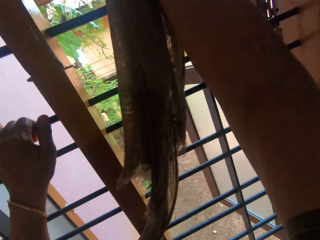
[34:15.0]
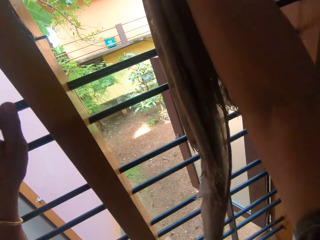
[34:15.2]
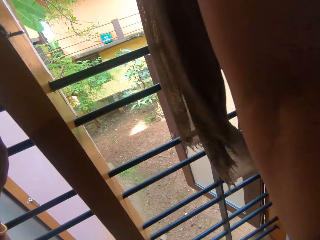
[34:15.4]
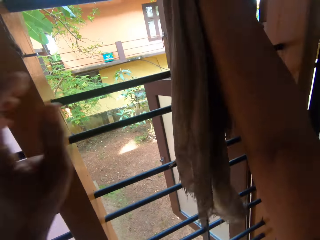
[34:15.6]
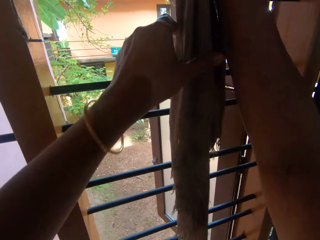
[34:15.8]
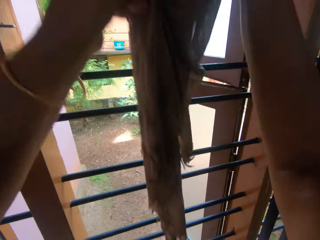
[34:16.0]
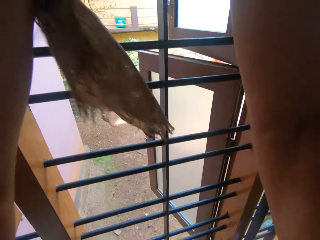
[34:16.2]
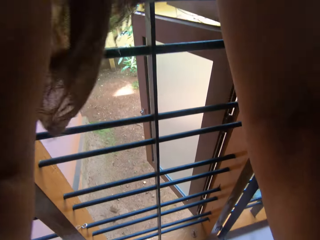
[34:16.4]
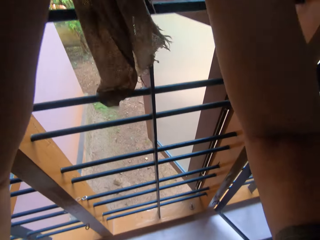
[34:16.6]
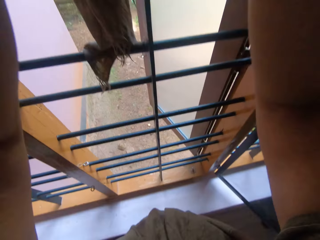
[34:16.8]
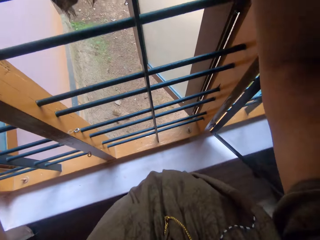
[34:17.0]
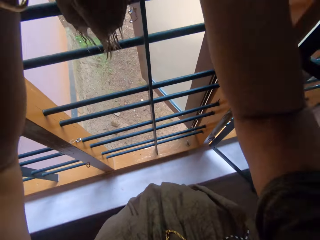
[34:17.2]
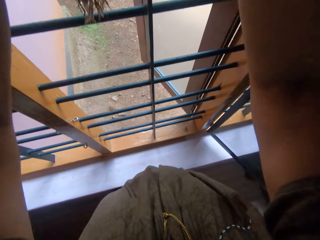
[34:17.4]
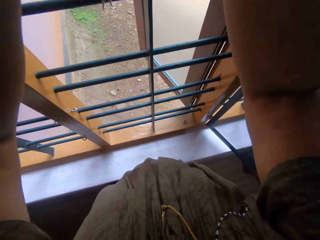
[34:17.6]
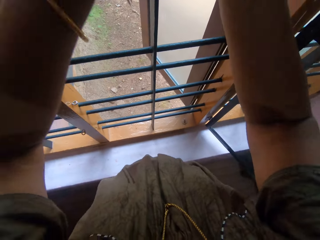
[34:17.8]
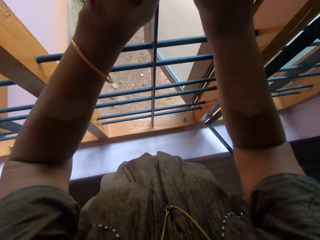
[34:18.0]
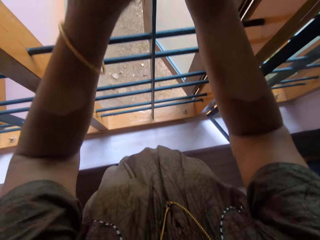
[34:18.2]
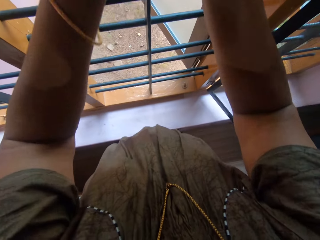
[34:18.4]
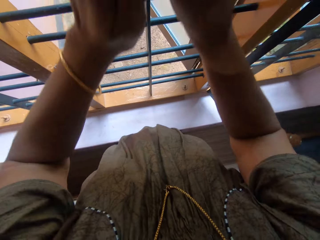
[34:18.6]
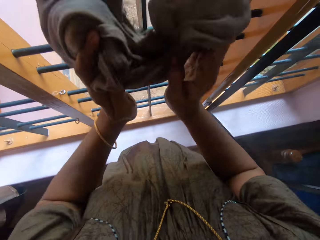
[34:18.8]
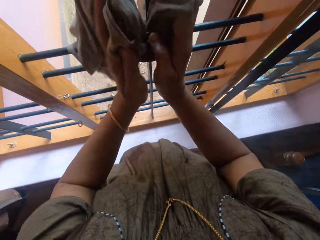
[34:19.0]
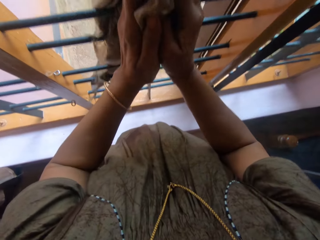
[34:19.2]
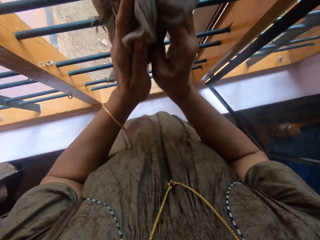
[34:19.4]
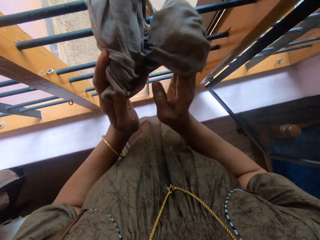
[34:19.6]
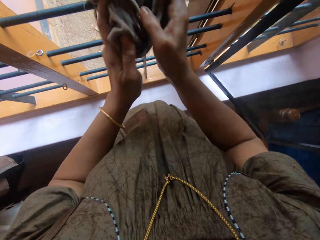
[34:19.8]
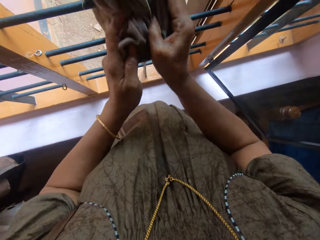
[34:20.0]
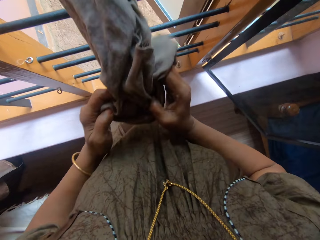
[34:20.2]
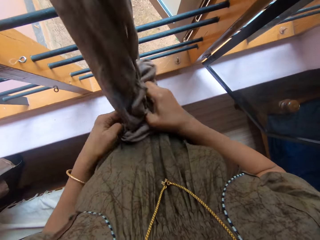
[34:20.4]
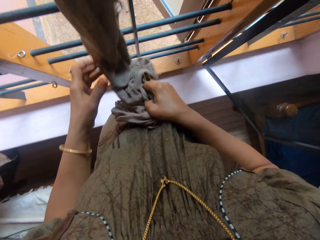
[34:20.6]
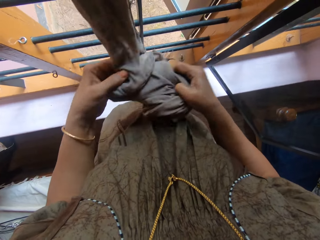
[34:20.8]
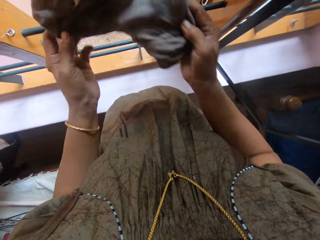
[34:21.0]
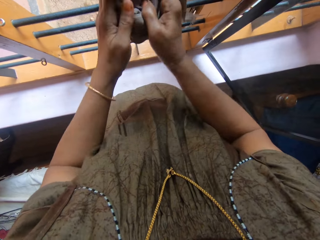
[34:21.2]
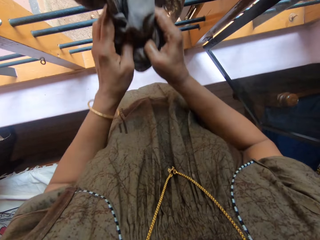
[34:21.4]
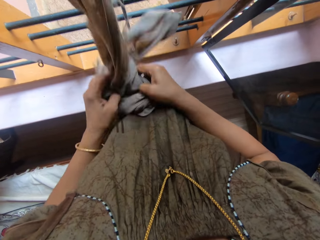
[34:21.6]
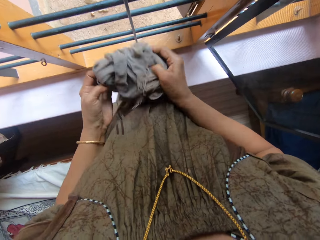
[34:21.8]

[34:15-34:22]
The camera wearer places her left hand on the window. She cleans the window with the rag in both hands.

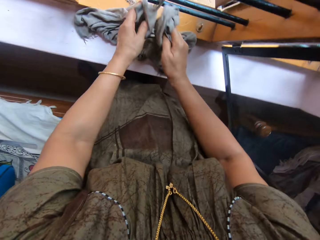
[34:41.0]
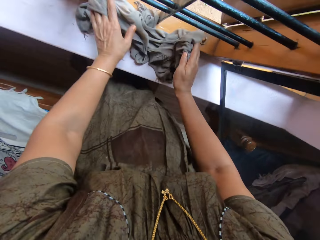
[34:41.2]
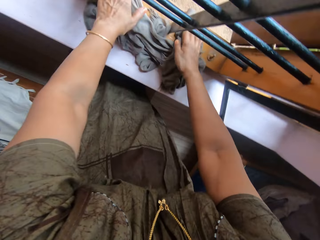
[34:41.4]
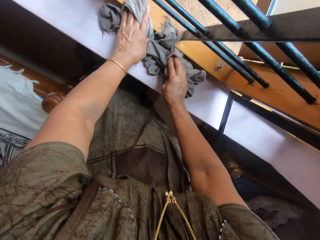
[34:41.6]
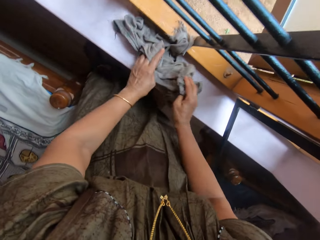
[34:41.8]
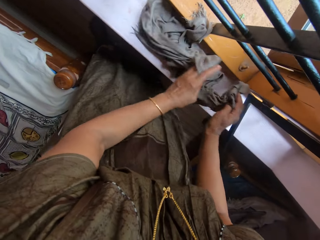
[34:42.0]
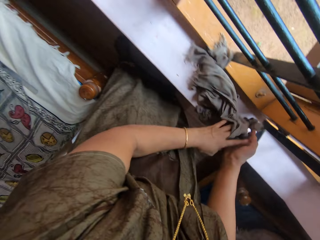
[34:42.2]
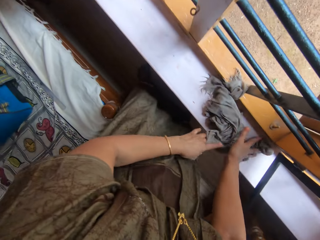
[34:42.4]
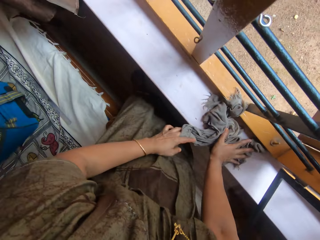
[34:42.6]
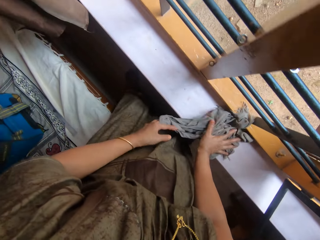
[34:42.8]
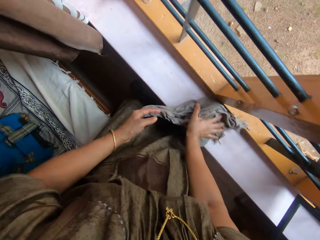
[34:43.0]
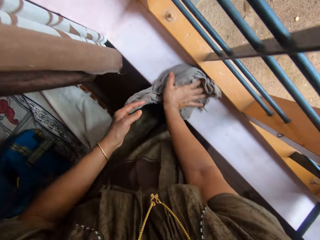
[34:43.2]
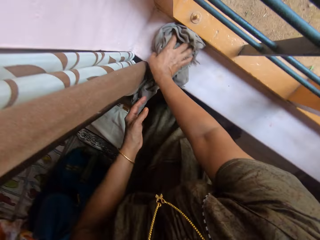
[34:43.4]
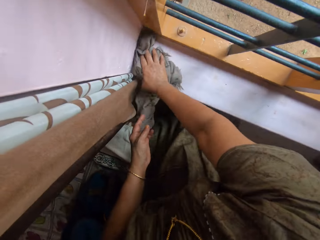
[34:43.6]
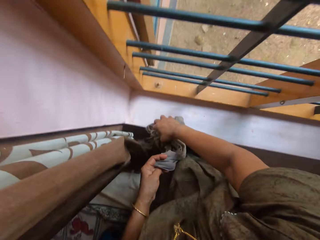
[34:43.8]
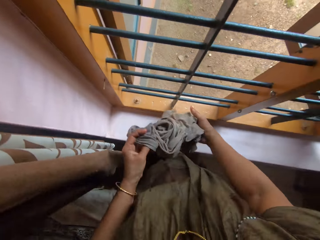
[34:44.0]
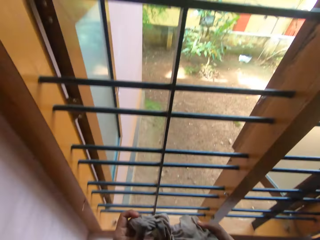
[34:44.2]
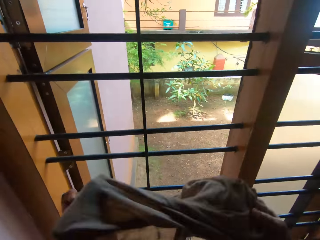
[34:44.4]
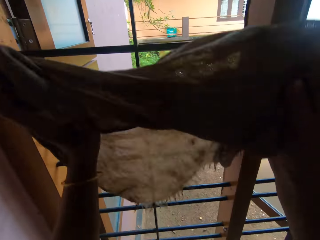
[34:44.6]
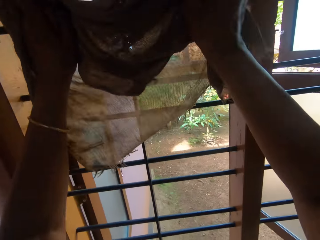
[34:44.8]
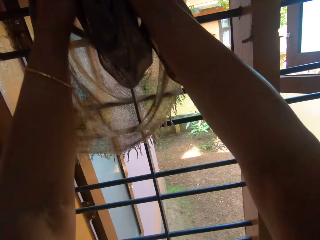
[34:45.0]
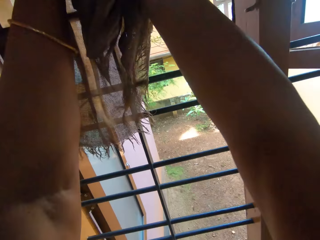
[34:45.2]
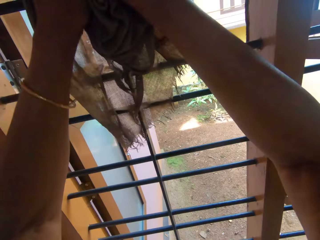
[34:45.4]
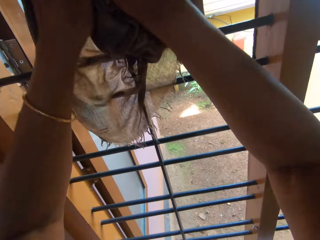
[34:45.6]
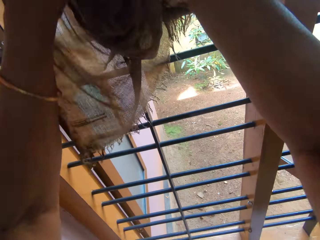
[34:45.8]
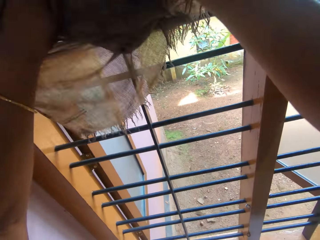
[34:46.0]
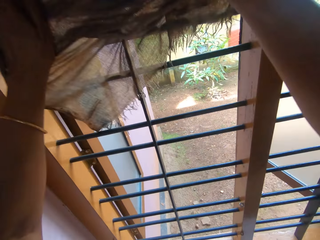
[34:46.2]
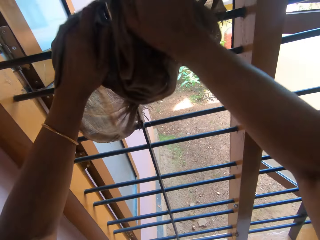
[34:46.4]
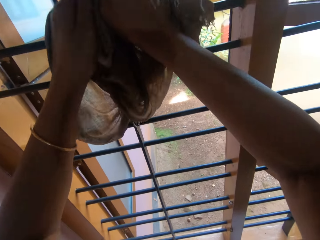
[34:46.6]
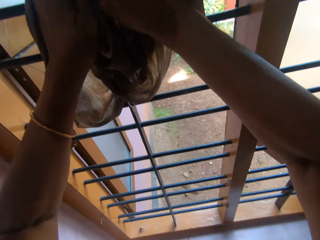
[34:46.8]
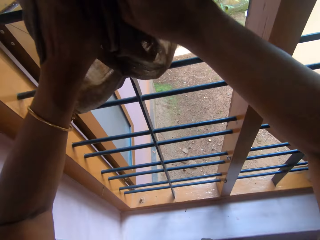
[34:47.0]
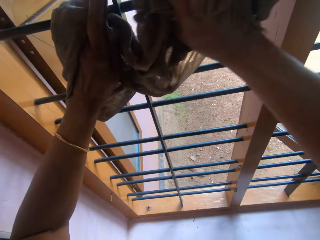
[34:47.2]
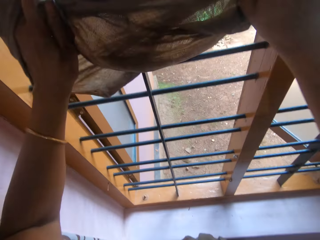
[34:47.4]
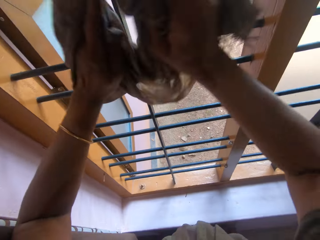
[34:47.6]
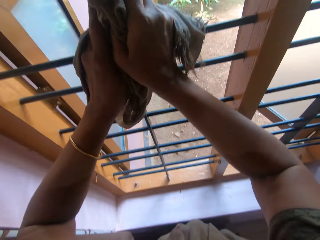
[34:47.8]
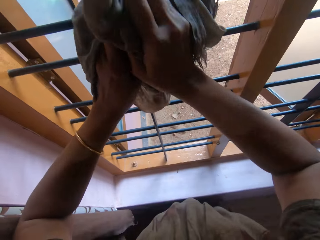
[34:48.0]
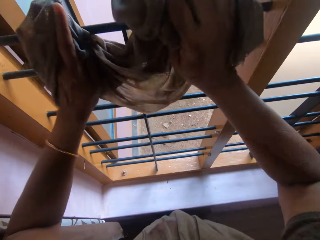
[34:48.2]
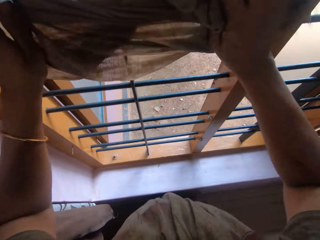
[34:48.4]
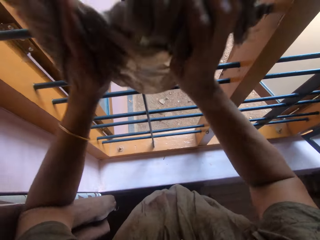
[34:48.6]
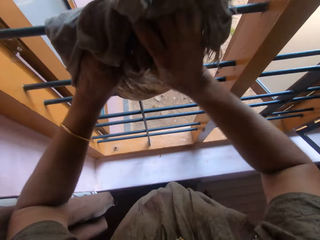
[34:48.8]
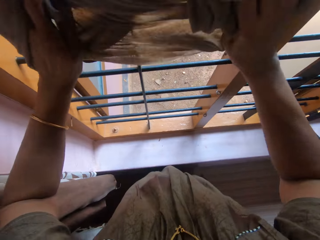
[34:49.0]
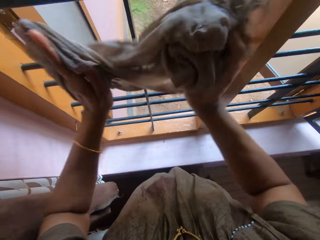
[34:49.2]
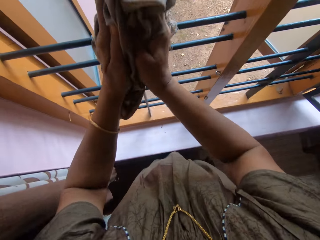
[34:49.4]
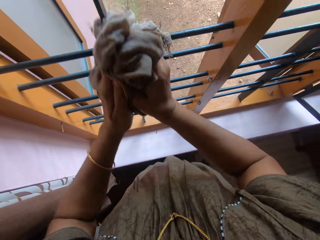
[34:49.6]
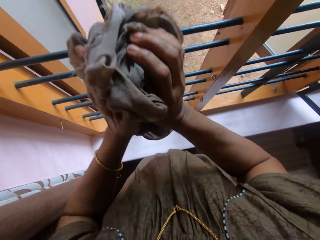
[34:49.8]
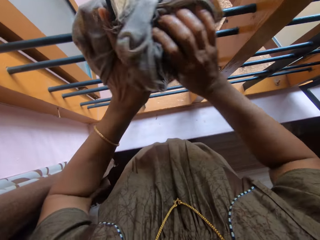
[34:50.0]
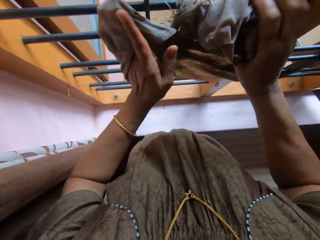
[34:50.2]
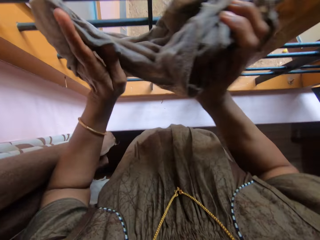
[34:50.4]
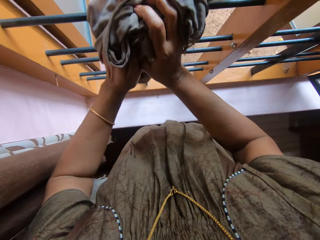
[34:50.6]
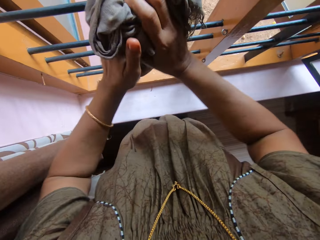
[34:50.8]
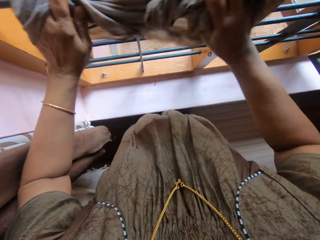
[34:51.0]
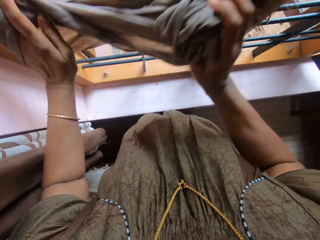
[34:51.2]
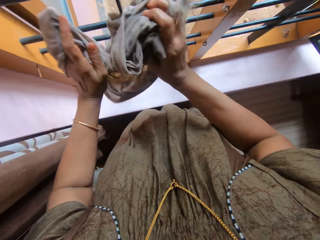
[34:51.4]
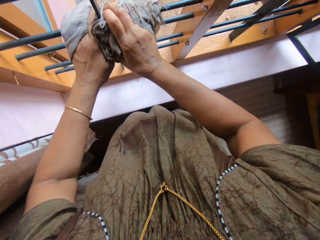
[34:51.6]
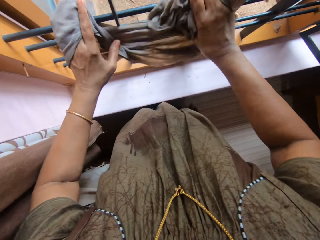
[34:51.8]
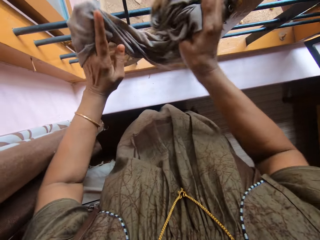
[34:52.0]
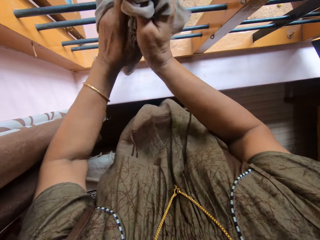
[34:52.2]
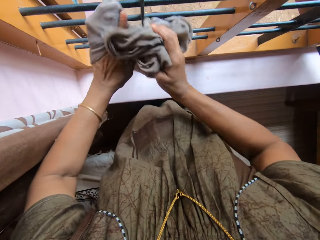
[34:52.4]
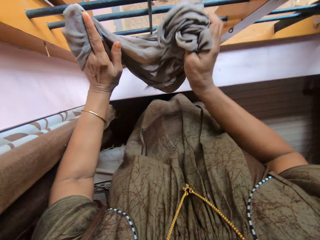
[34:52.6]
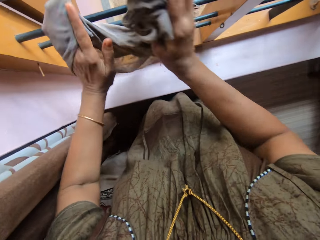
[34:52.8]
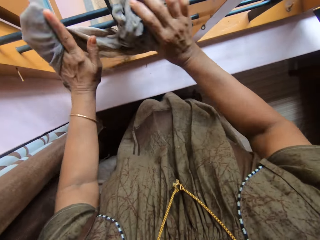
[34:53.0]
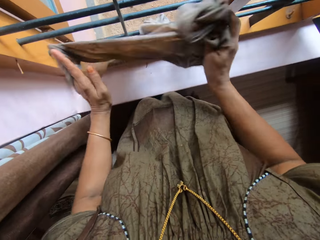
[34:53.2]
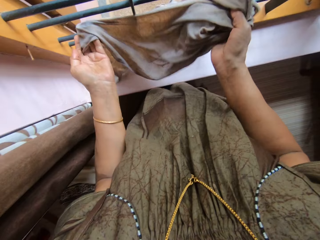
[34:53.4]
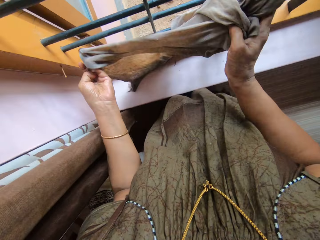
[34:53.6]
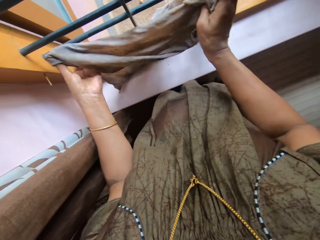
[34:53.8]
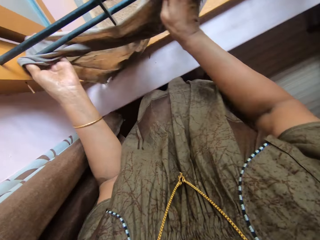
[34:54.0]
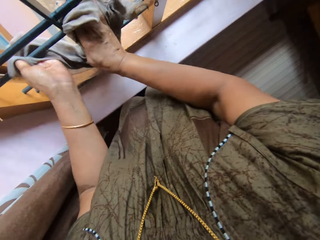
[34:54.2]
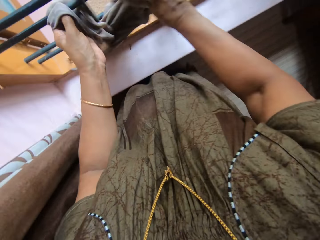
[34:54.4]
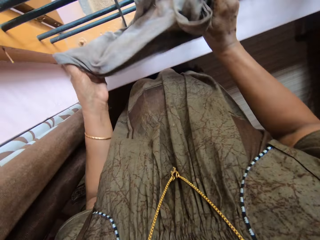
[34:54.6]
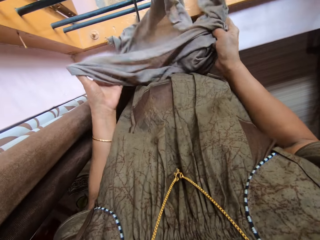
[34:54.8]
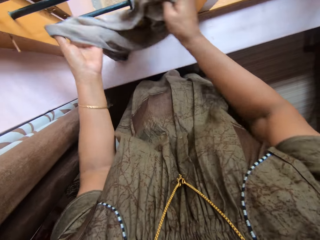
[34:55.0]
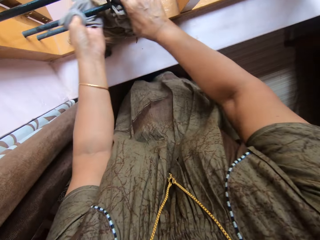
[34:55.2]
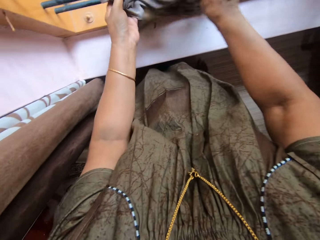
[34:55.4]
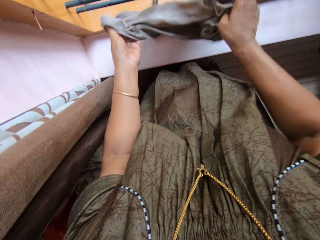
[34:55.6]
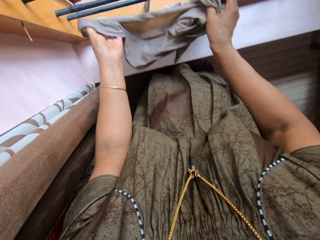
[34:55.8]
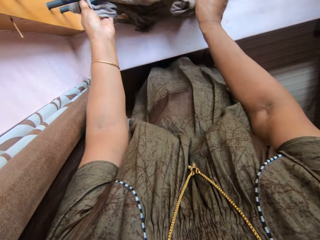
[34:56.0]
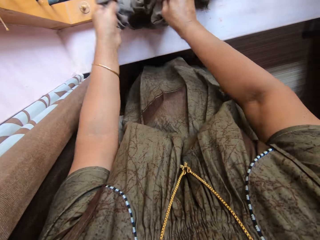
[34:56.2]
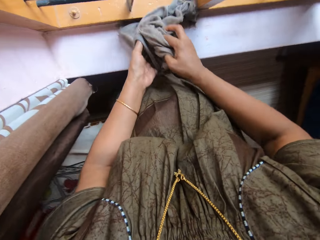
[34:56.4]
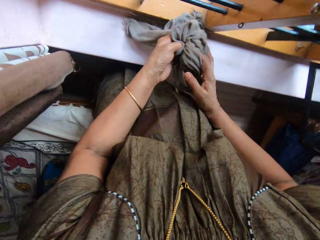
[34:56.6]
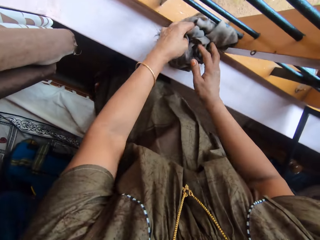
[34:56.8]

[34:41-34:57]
The camera wearer cleans the window rail with the rag in both hands. They clean the window with the rag in both hands.
